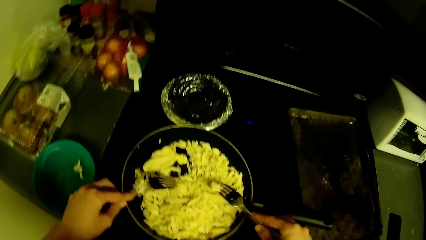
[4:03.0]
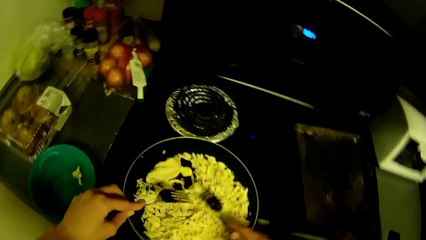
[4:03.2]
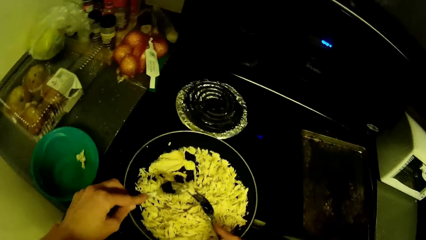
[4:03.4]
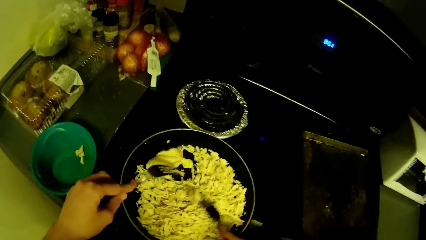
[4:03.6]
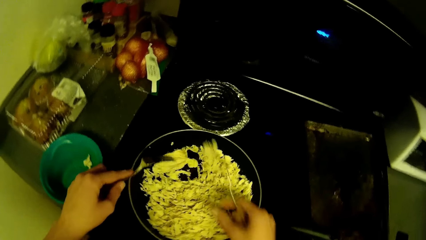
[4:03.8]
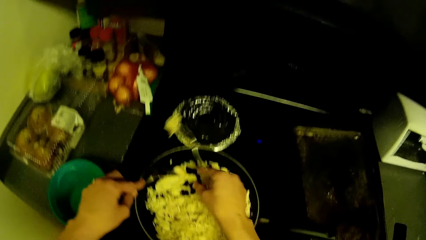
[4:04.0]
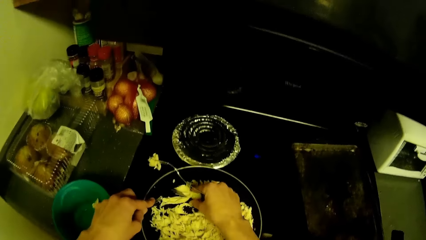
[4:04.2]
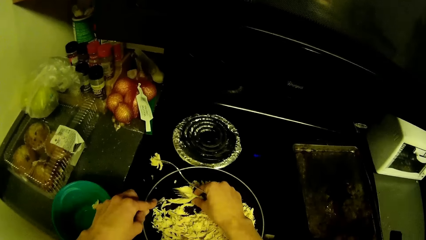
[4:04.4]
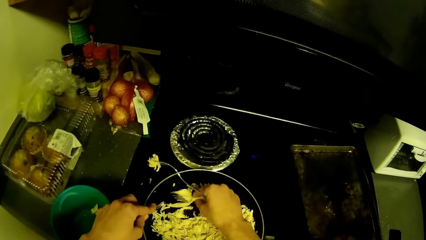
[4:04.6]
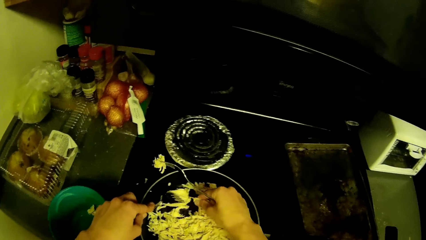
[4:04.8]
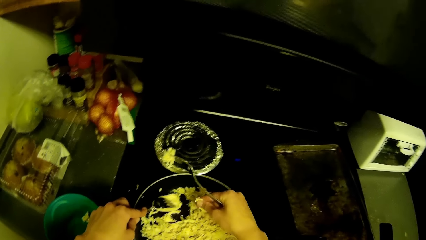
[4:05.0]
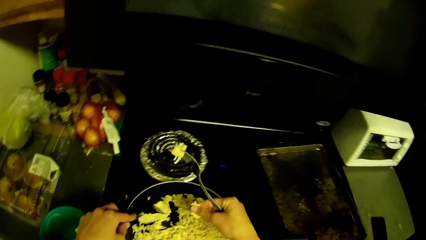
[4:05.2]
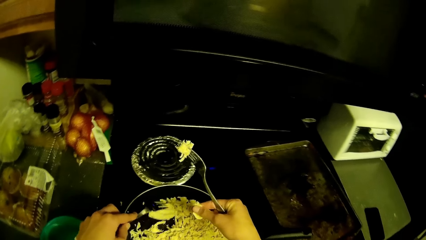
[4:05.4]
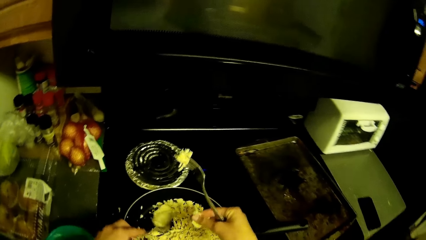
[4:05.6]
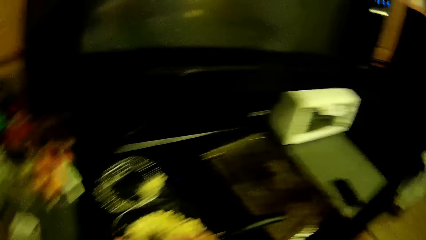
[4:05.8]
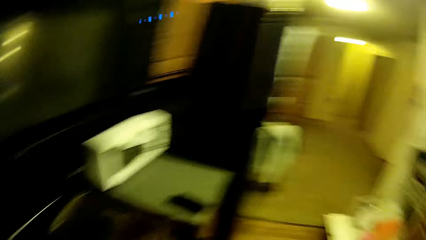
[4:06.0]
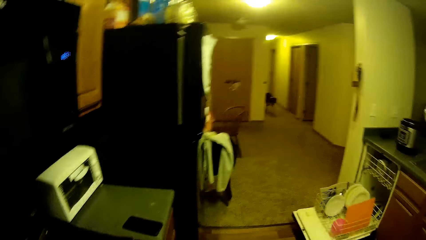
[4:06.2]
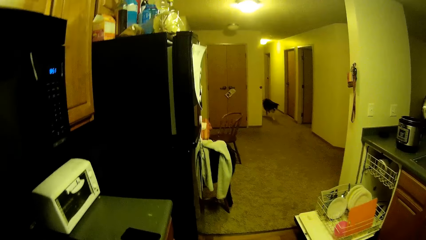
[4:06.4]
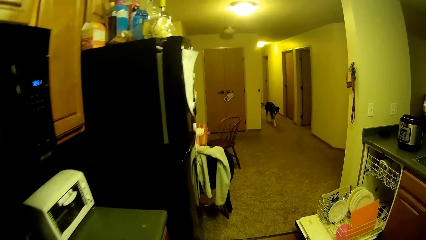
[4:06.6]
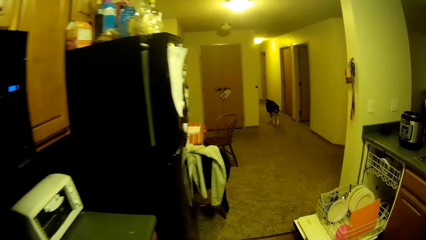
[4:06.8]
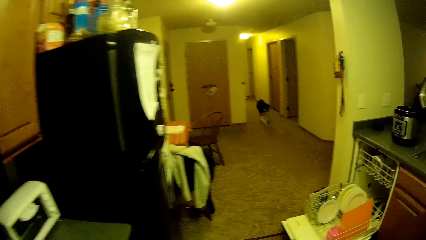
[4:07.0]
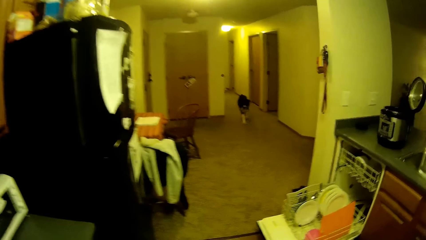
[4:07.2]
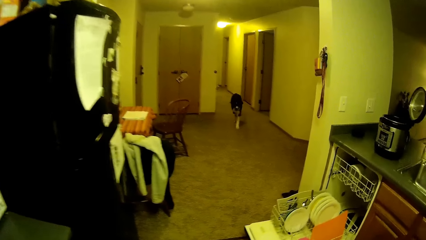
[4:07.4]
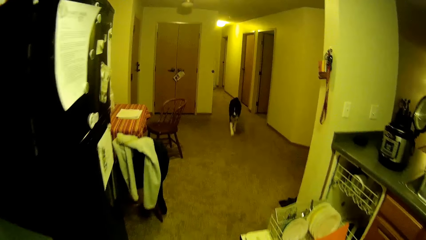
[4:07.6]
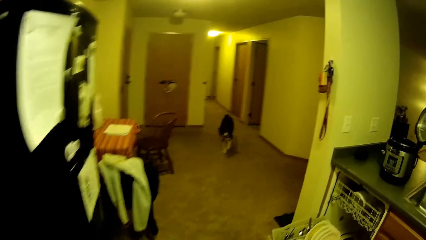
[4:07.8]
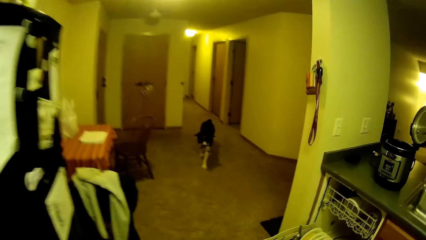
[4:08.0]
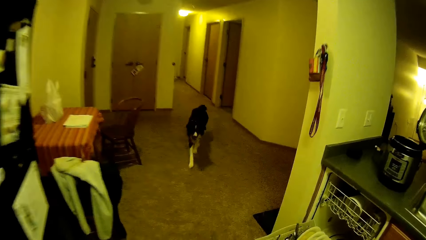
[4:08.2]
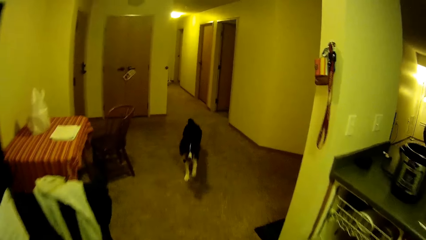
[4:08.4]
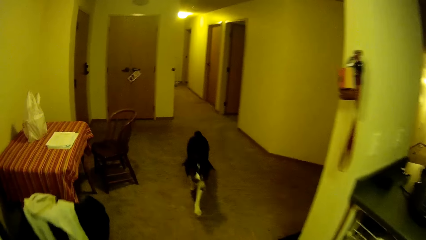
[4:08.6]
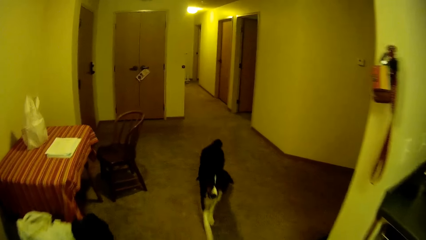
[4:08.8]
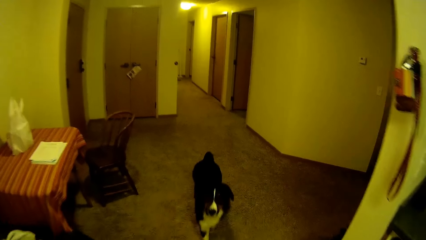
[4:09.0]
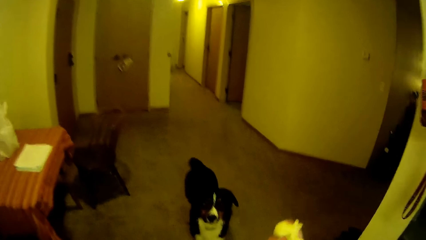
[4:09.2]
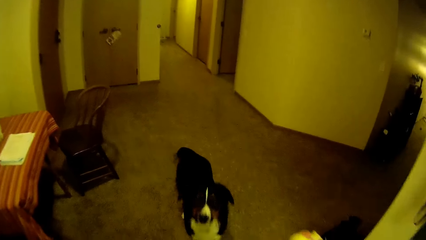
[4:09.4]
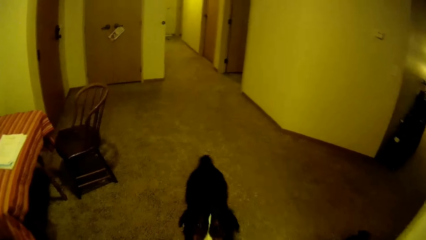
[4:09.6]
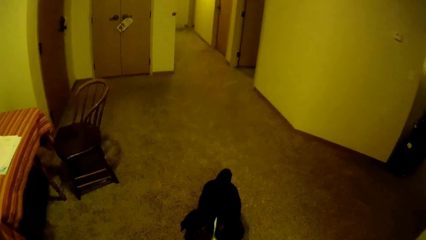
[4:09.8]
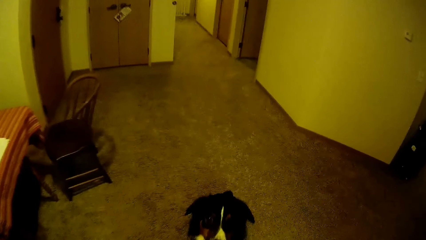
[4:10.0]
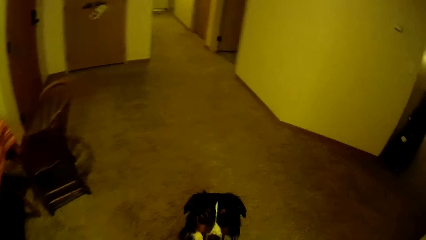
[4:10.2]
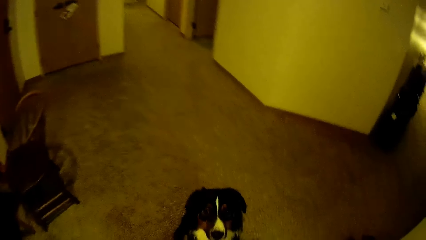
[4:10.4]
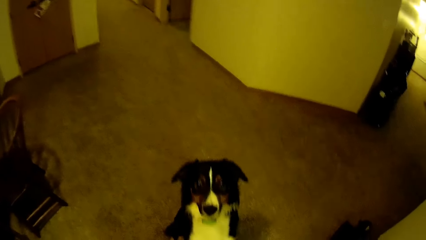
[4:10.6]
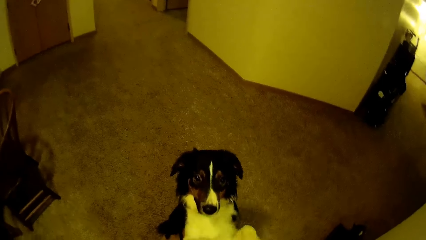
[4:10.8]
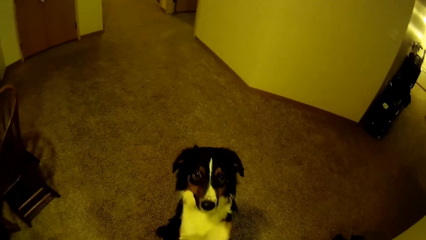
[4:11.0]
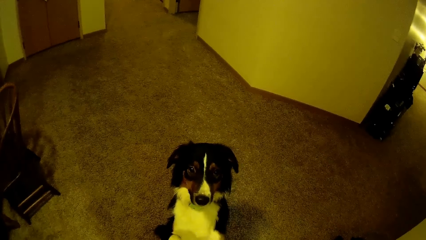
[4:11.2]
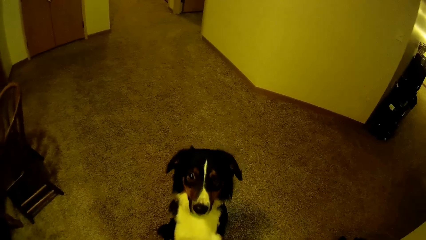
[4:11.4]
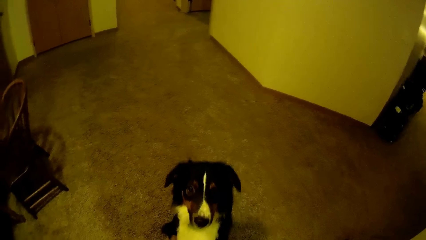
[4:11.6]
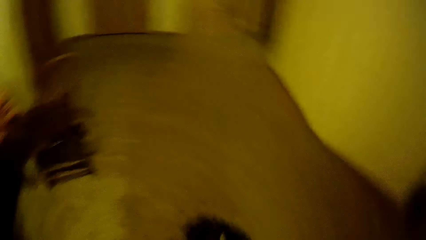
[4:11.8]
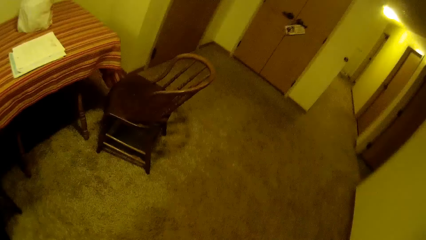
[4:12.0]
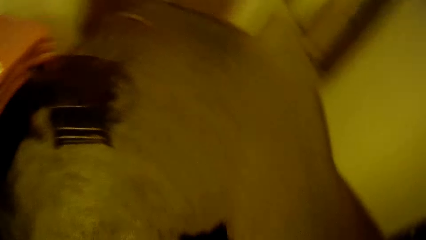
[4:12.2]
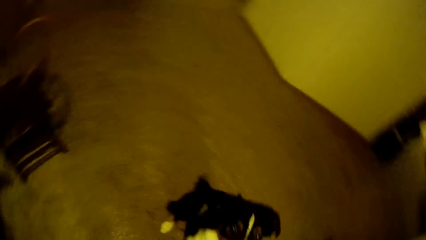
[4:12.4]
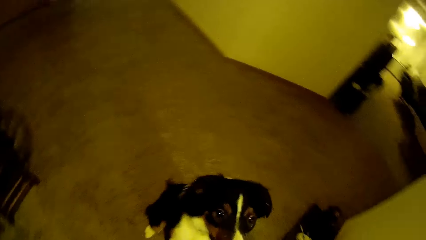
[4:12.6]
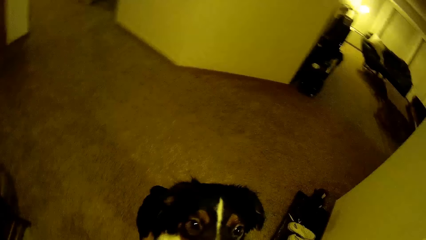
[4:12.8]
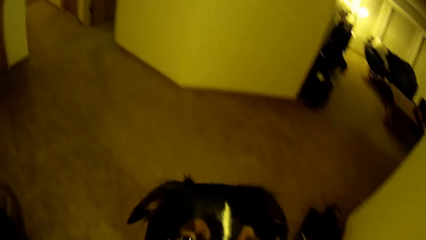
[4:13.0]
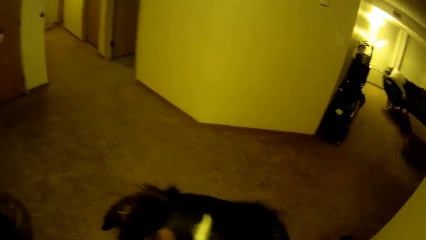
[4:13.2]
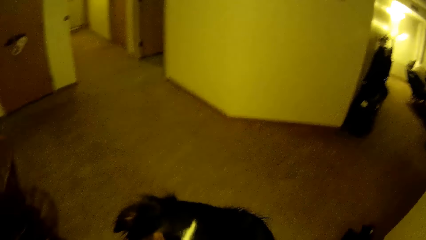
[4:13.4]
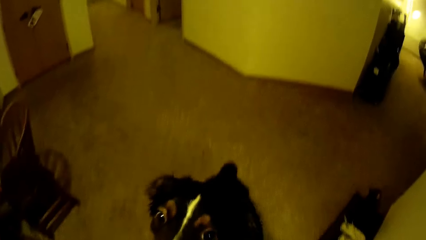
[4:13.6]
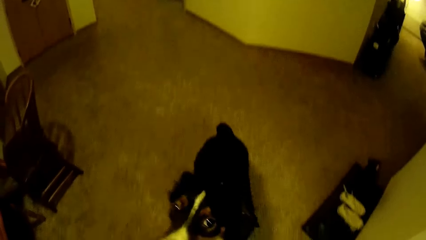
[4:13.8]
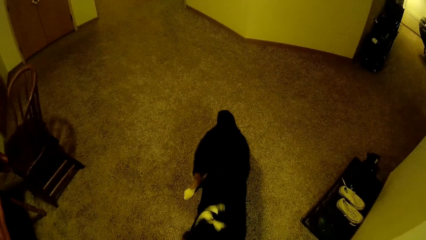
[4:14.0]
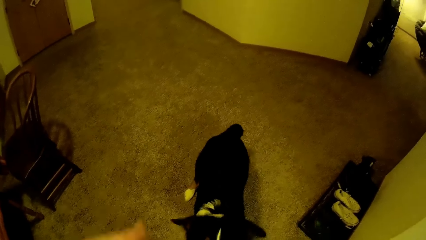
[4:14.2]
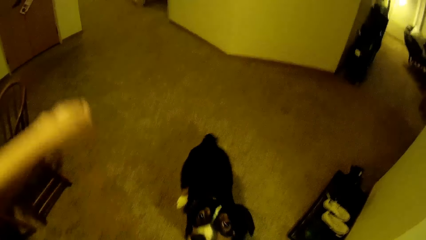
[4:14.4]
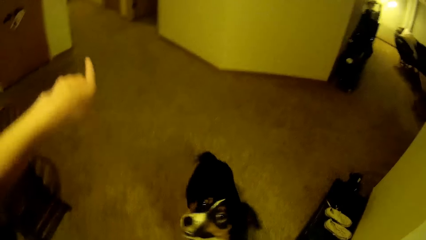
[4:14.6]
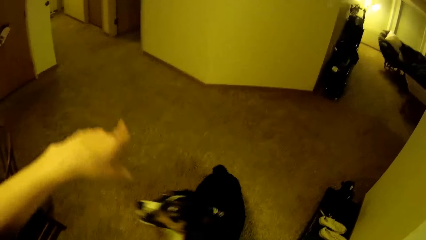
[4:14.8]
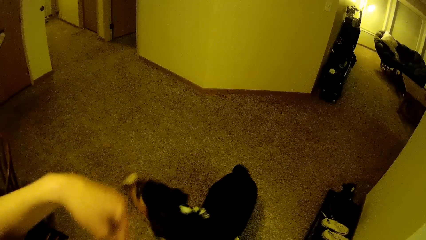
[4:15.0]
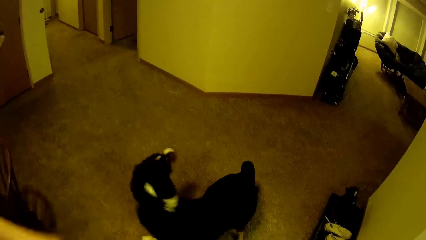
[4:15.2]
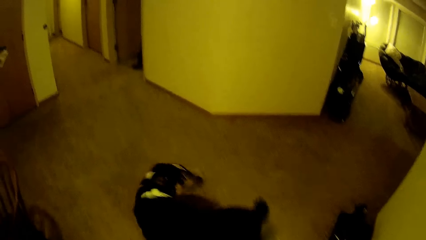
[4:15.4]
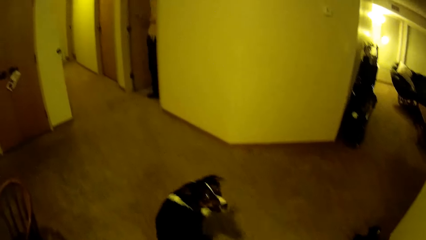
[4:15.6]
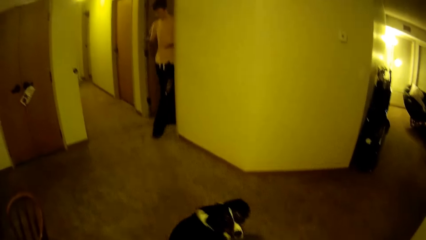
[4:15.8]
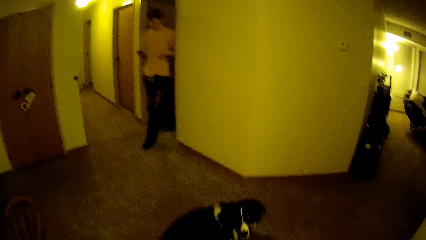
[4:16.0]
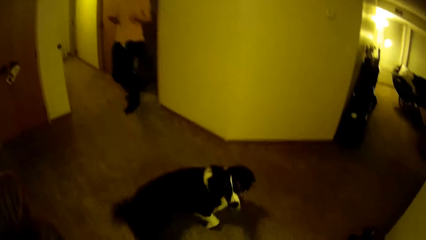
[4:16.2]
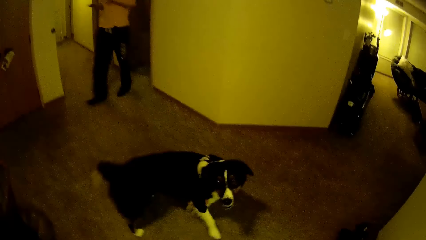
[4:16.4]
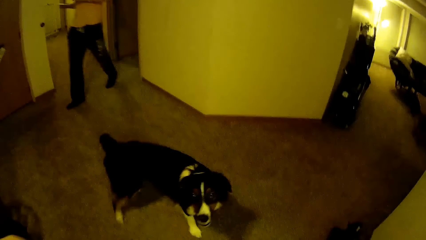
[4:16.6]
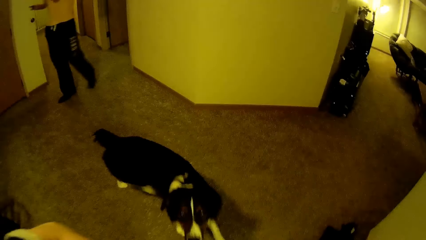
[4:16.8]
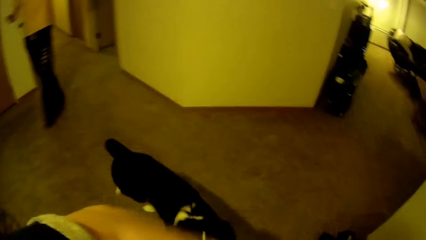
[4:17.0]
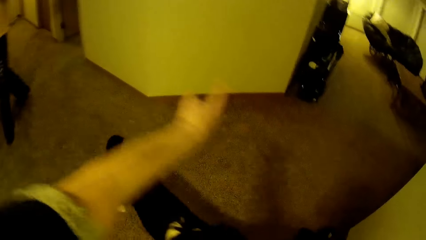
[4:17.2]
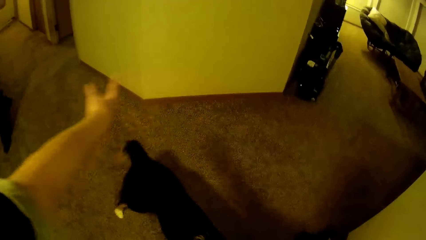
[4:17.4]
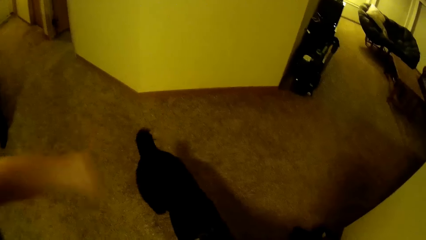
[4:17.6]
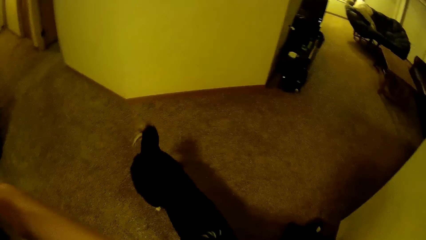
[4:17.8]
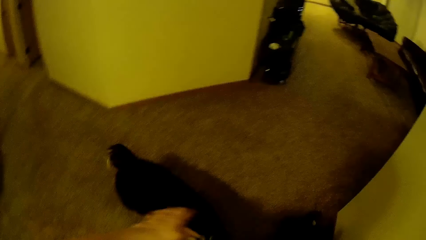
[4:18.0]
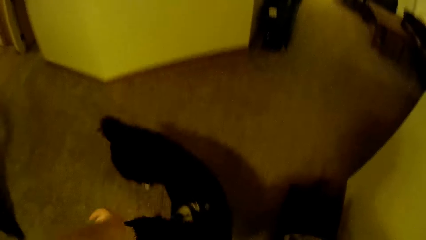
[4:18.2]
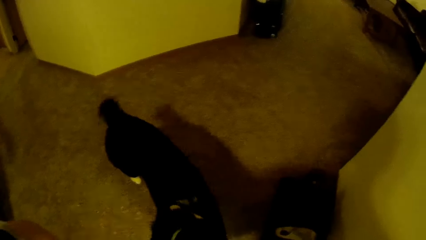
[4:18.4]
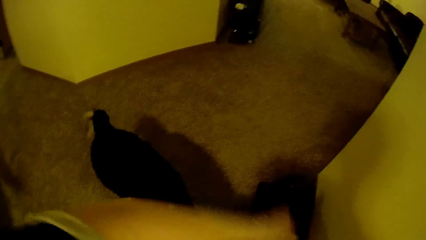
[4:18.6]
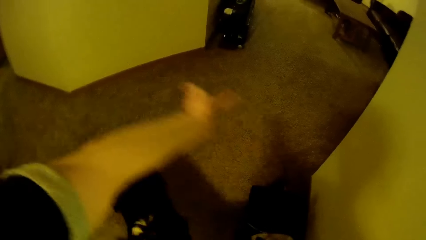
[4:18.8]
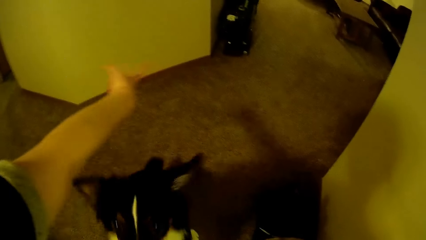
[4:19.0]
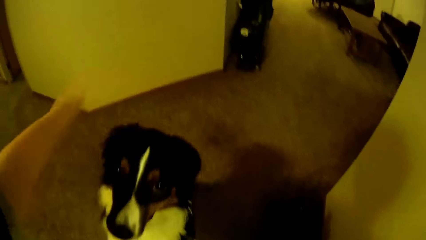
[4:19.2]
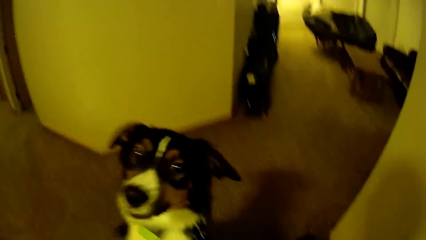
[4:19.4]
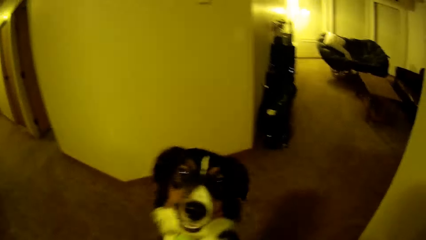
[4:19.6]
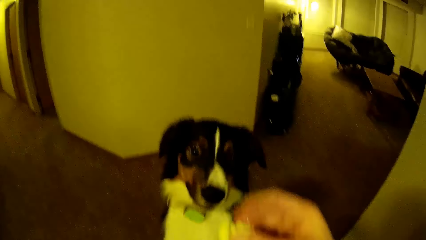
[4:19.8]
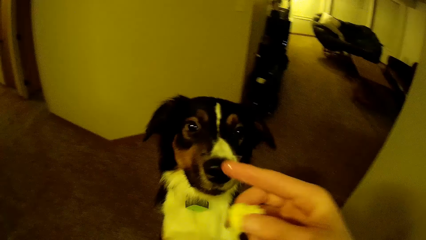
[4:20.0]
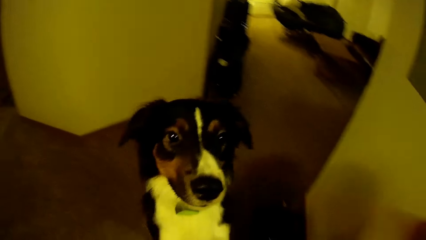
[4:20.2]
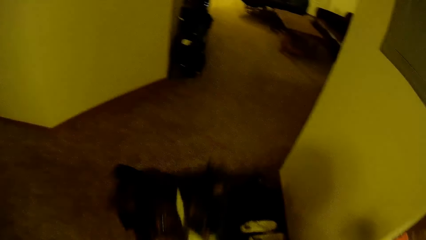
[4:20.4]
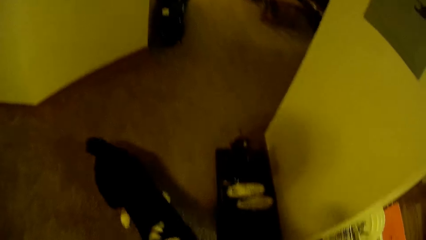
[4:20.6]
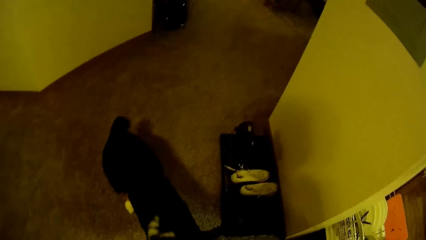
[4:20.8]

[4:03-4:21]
The camera wearer removes food from the fork with another fork. They take food with the hand. They cut a piece of chicken. They look at the dog. The dog runs towards the camera wearer. The dog sits on the floor. The camera wearer plays with the dog. They point at a direction. A man walks out of the bedroom. The man walks towards the camera wearer. The camera wearer plays with the dog.
